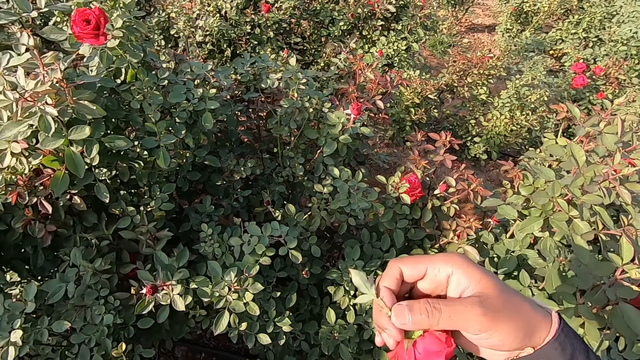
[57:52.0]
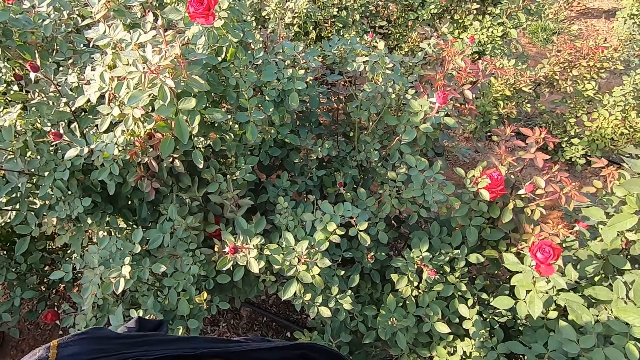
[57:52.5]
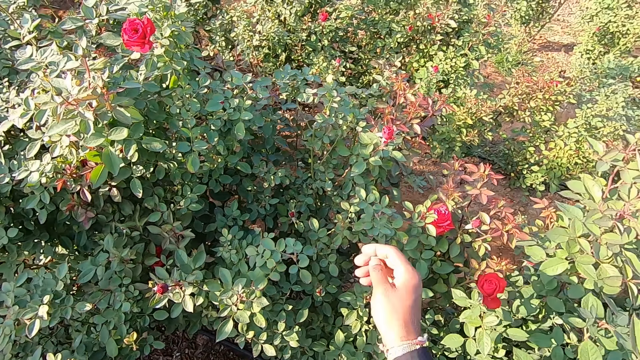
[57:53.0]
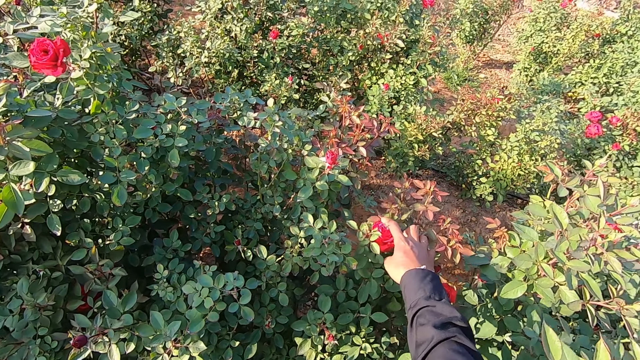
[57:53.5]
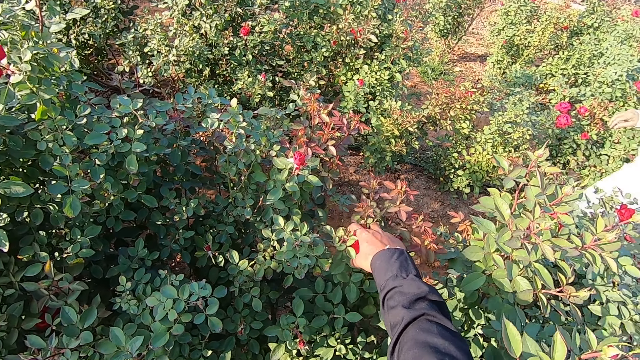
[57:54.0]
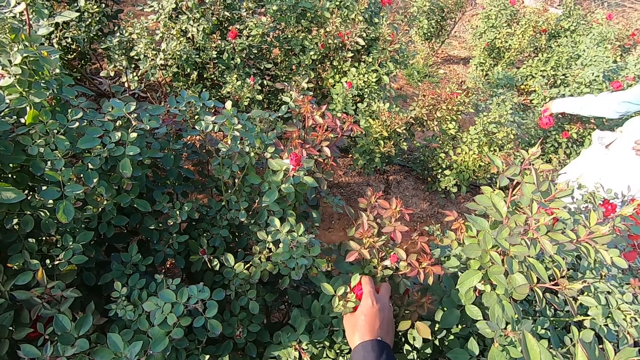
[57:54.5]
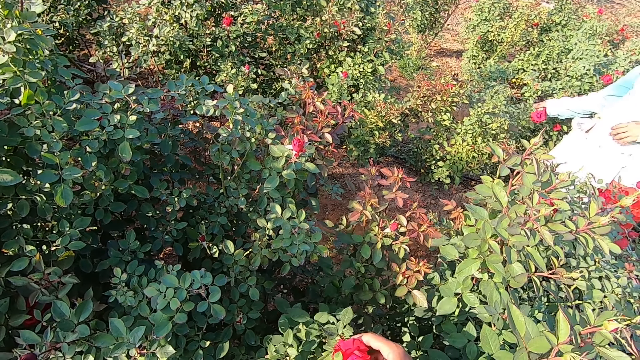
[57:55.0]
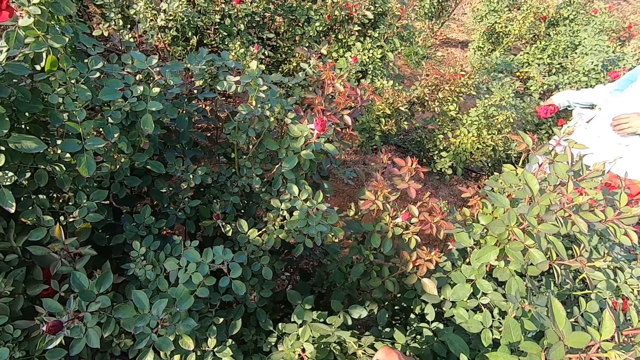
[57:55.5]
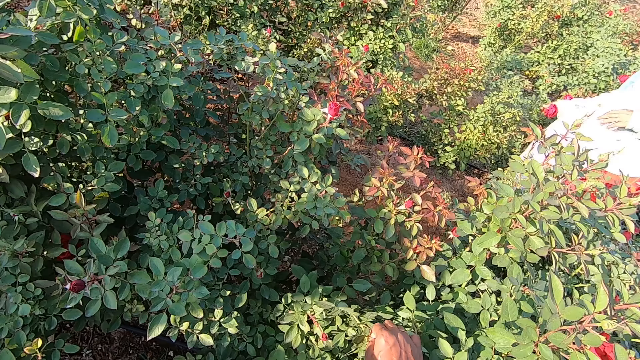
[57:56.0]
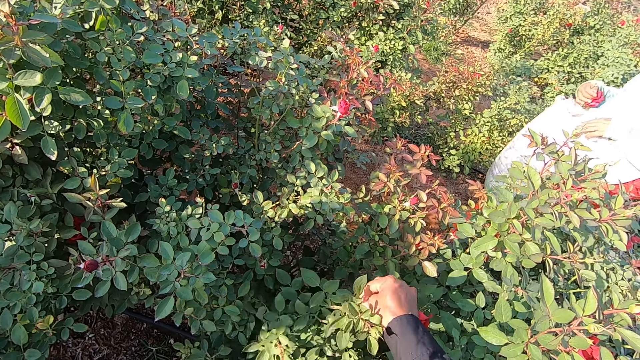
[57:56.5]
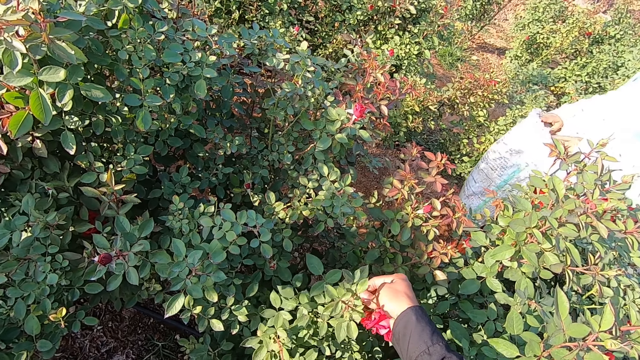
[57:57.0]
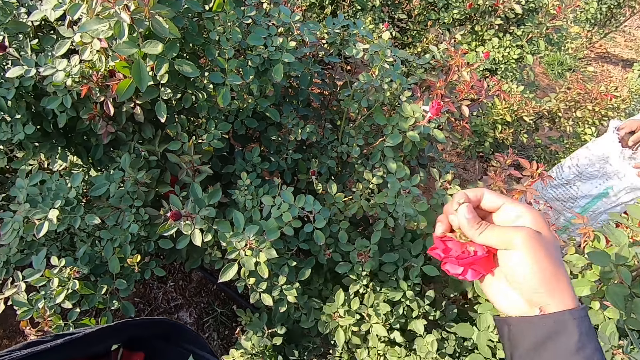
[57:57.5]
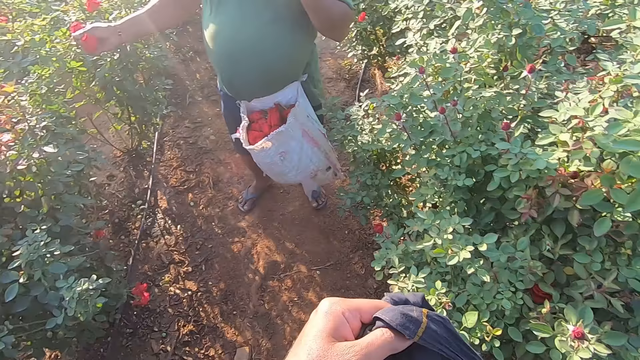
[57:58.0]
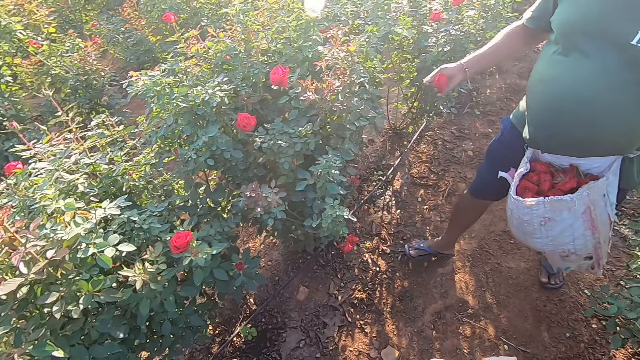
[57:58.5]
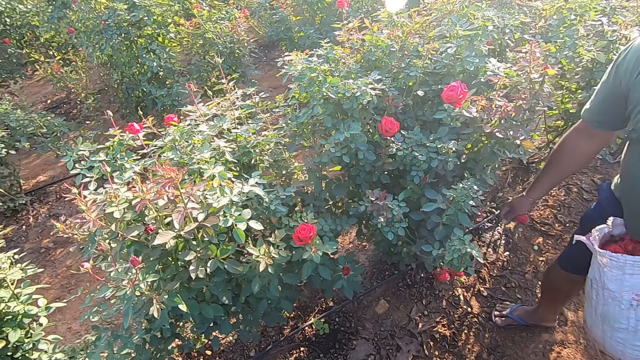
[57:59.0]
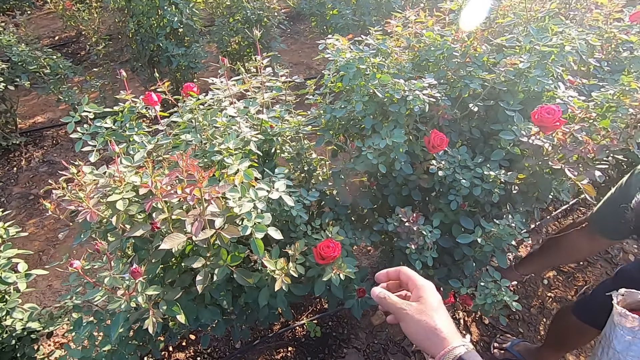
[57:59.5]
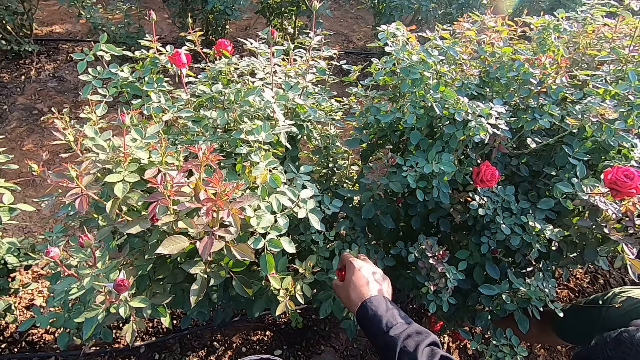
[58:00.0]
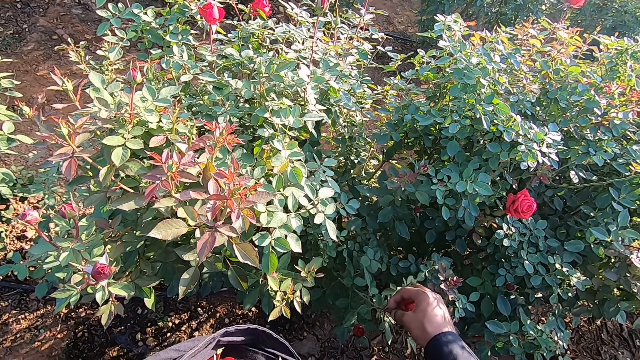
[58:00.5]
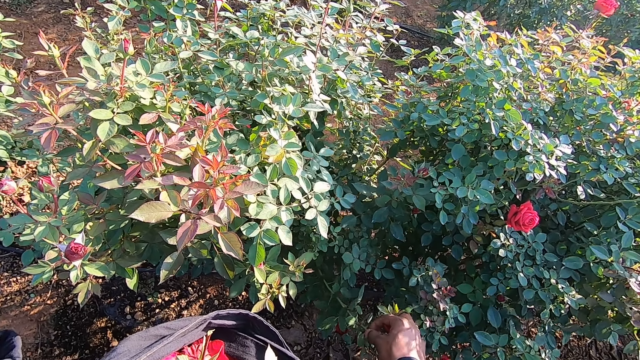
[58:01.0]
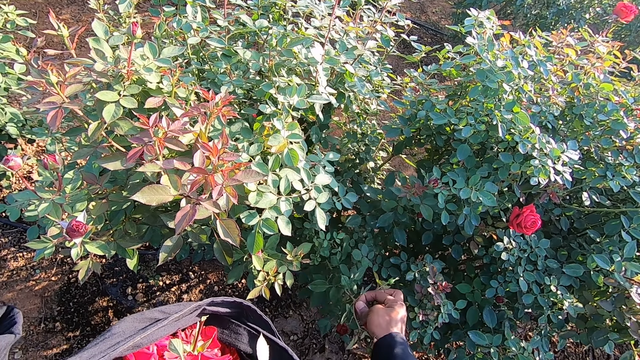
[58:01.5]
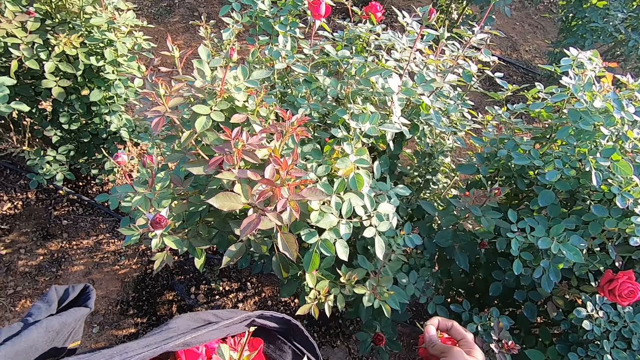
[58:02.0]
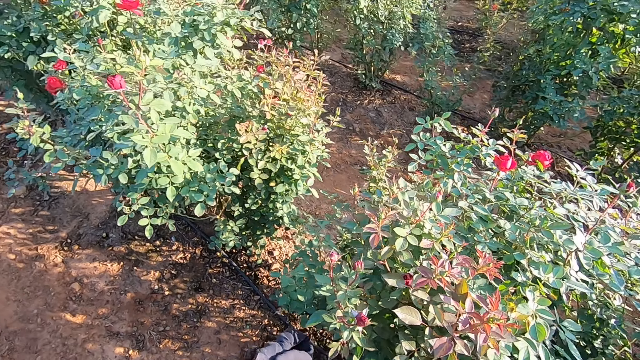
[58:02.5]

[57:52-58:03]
The camera wearer drops the flower in the cloth with his right hand. He plucks a flower from the plant with his right hand. He talks with a person. A woman plucks flowers from the plant with her right hand and drops the flower in the pouch with her right hand. The camera wearer drops the flower in the cloth with his right hand. A man plucks a flower from the plant with his right hand. The camera wearer turns around. He plucks a flower from the plant with his right hand. The man picks a flower from the floor with his right hand.

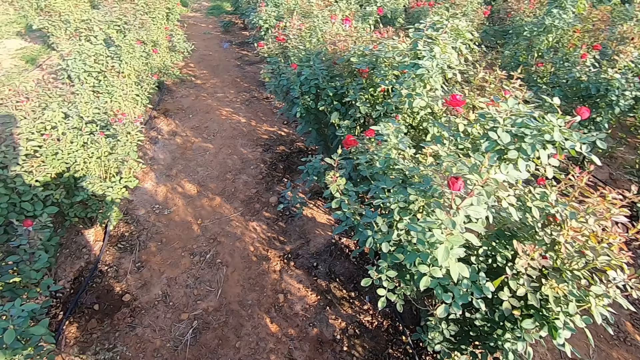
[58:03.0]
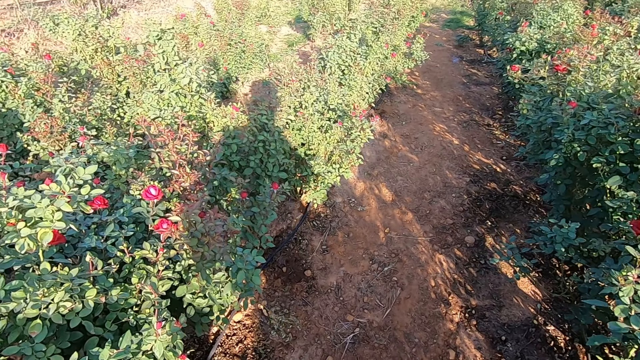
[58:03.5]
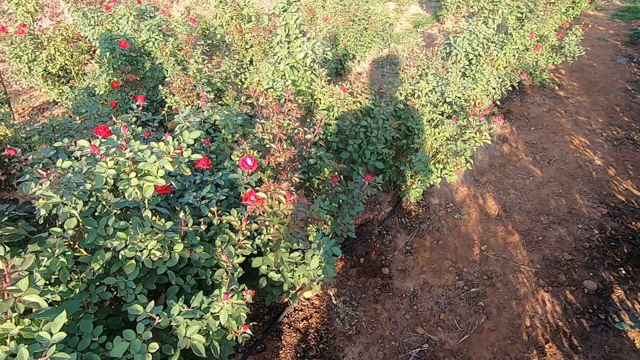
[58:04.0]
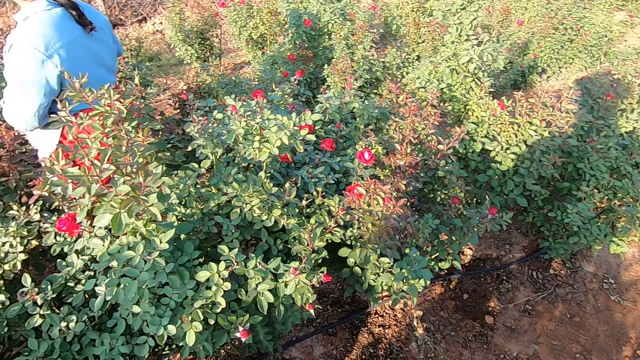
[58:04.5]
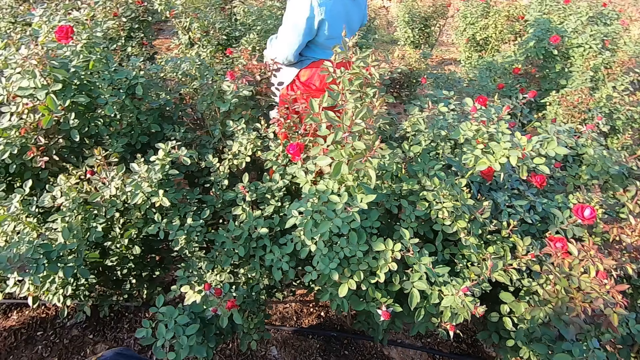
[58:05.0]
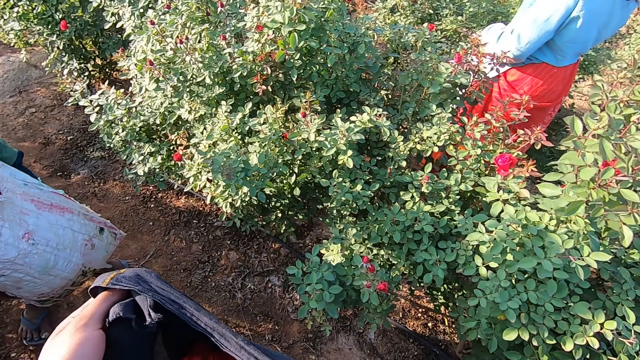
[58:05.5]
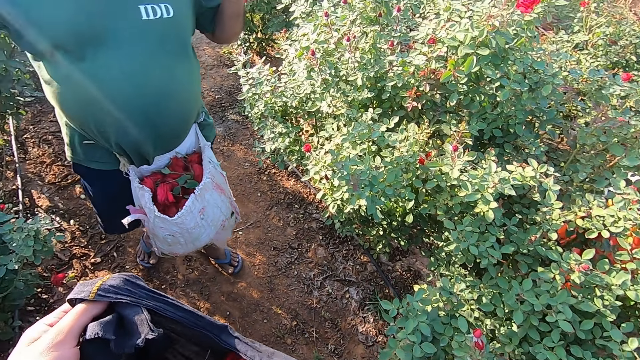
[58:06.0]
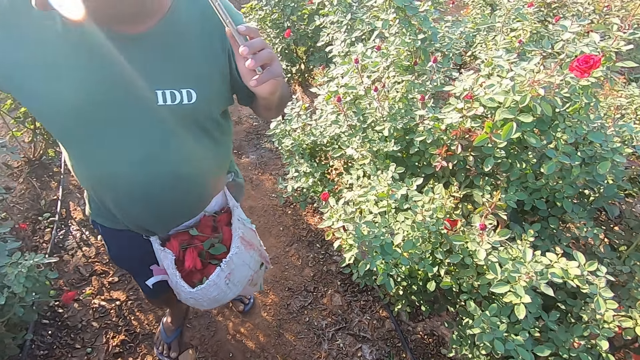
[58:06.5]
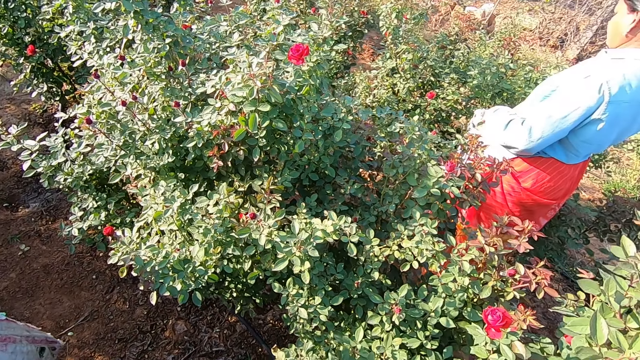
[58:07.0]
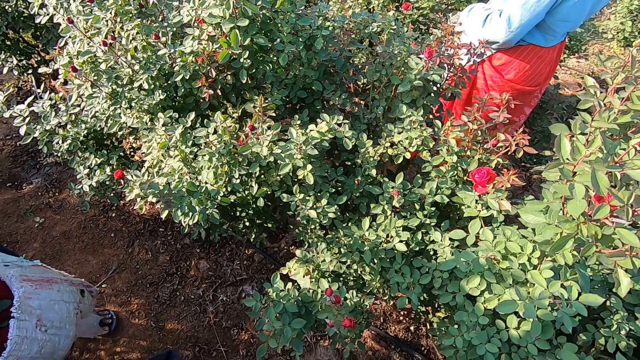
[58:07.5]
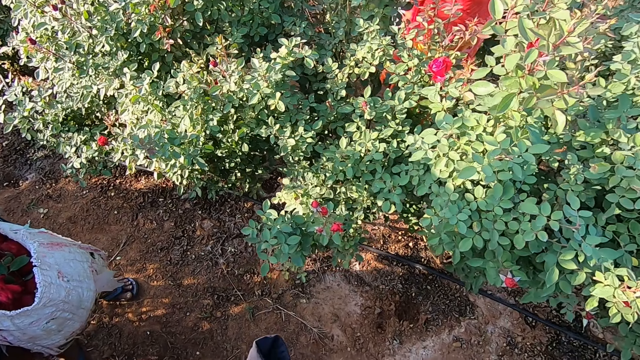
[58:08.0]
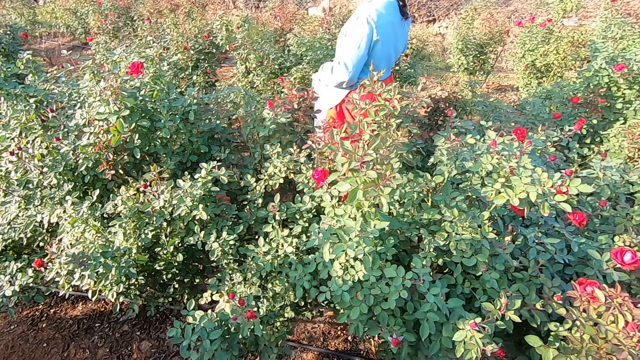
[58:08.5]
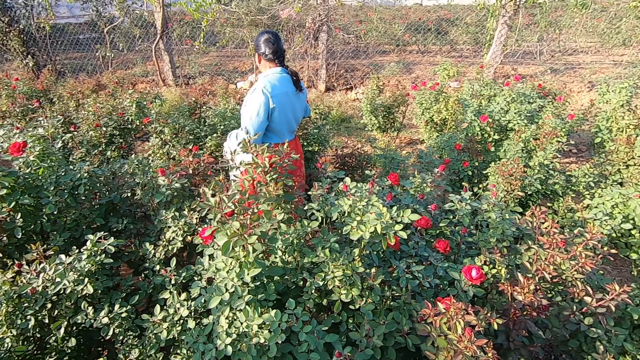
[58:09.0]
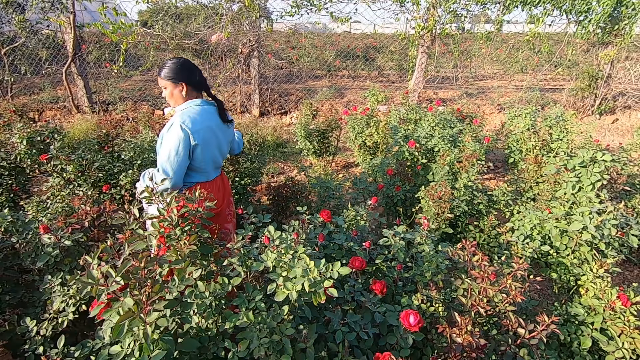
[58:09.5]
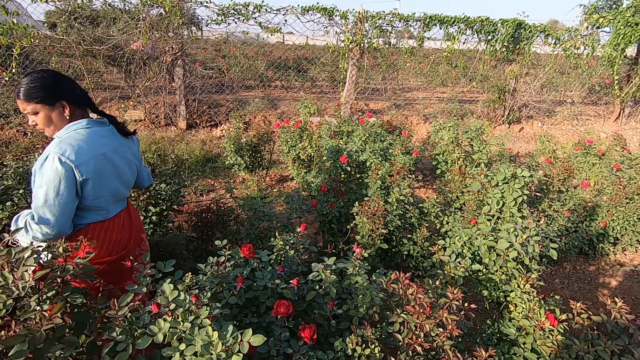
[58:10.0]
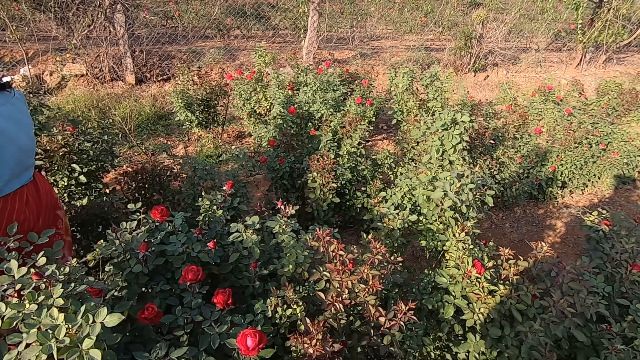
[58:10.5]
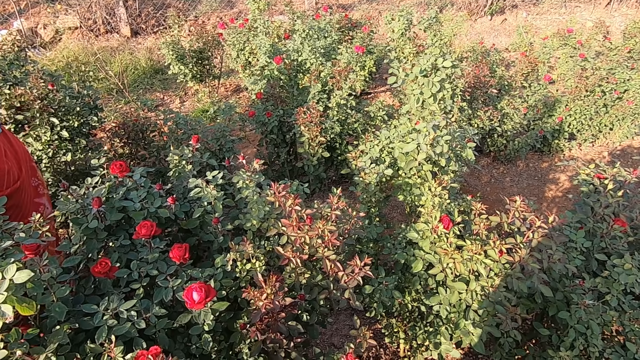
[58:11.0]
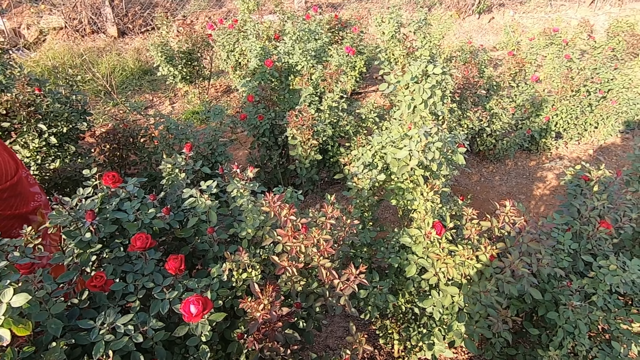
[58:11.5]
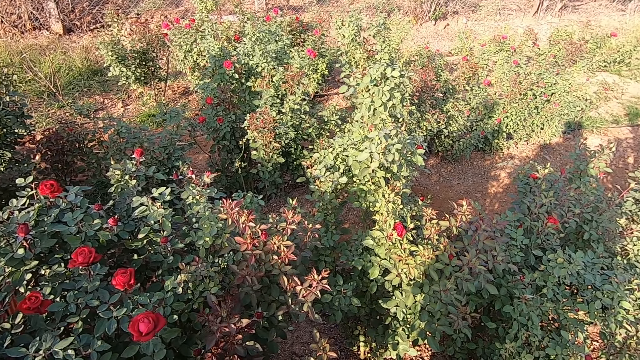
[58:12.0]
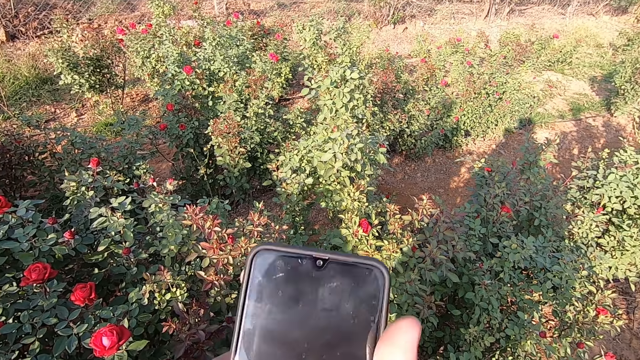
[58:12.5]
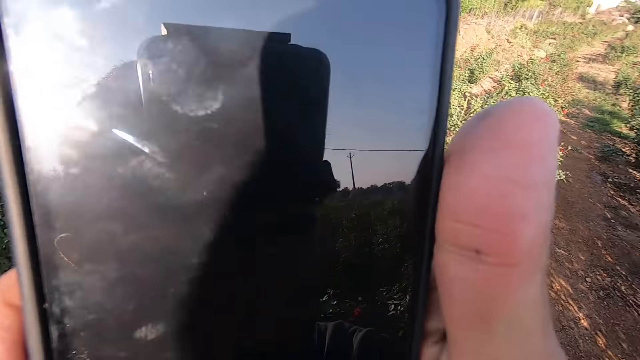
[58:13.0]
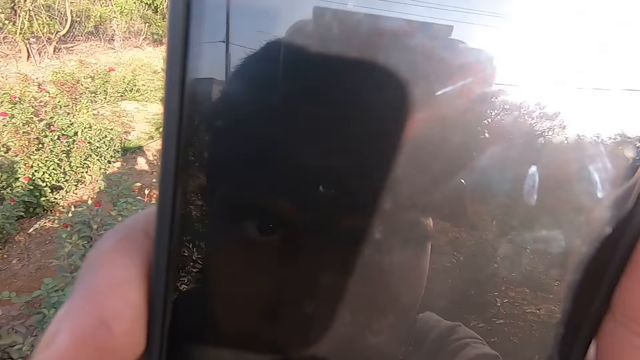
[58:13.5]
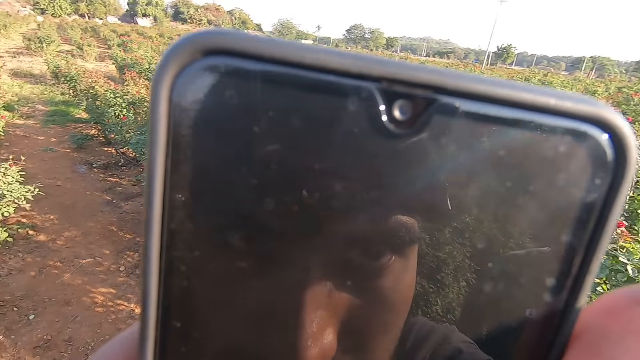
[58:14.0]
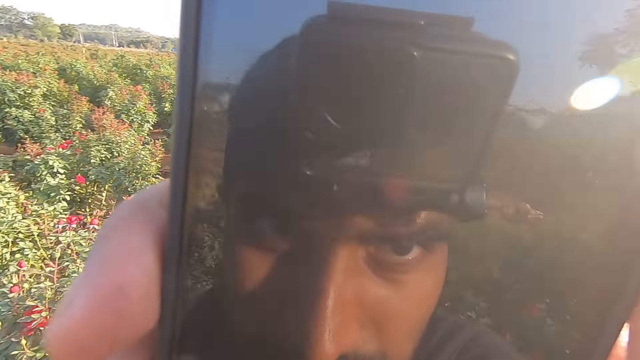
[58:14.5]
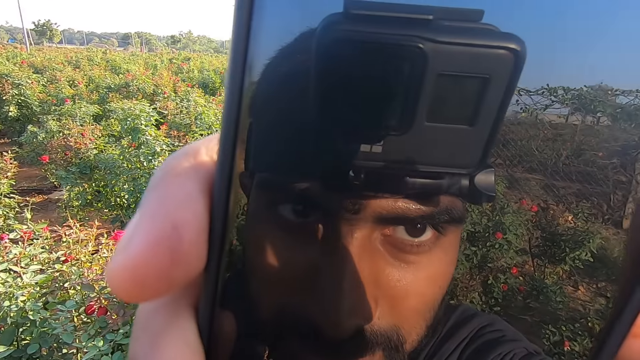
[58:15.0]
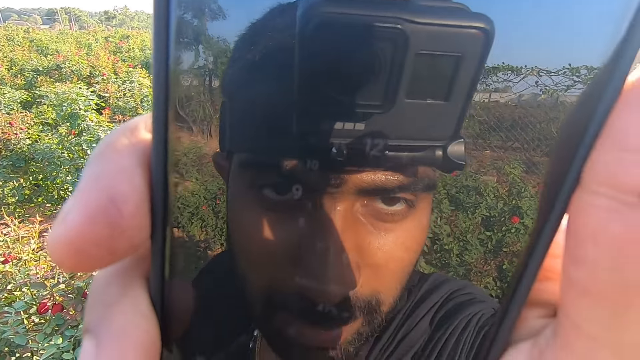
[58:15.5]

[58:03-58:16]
The camera wearer looks around. He turns around. He looks around. He holds a phone with his right hand. A man converses with the camera wearer.
